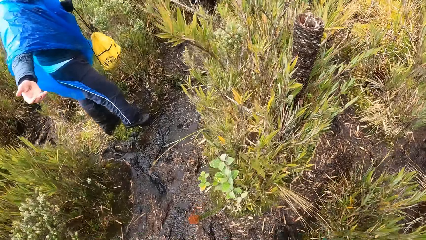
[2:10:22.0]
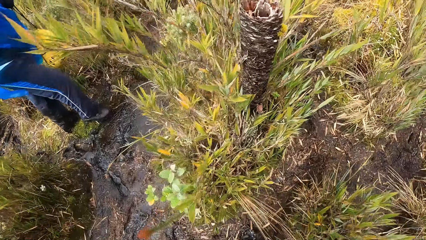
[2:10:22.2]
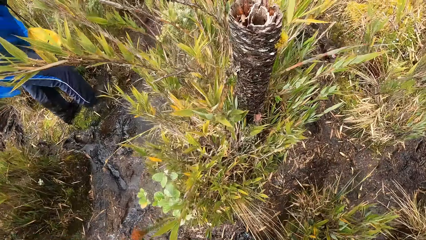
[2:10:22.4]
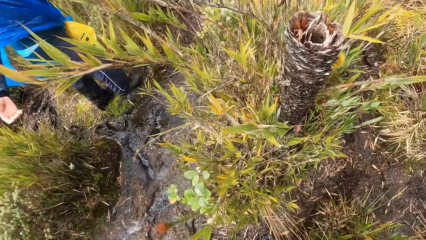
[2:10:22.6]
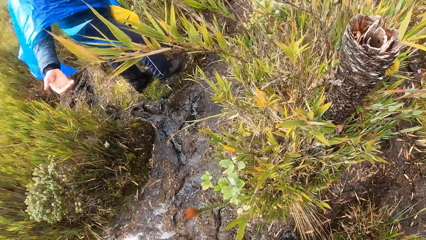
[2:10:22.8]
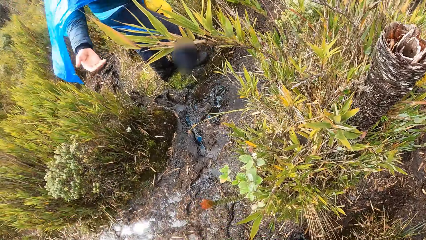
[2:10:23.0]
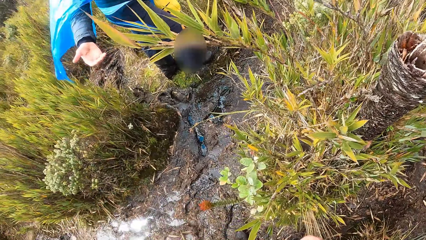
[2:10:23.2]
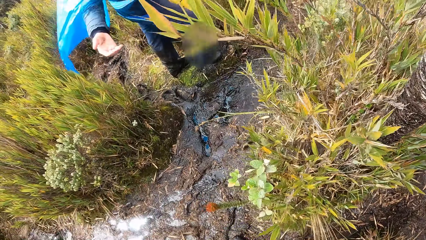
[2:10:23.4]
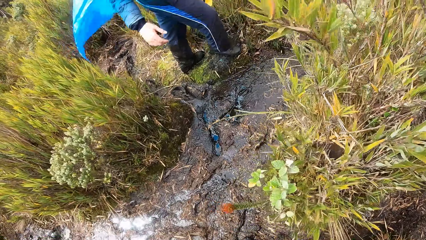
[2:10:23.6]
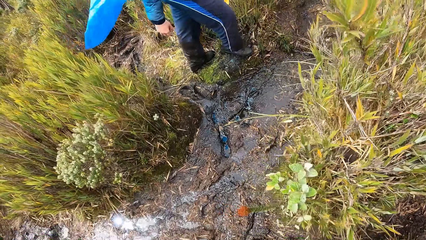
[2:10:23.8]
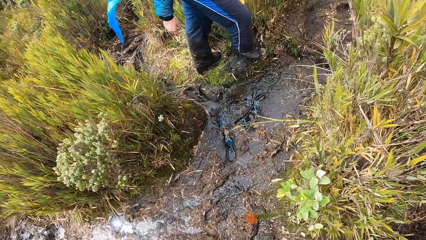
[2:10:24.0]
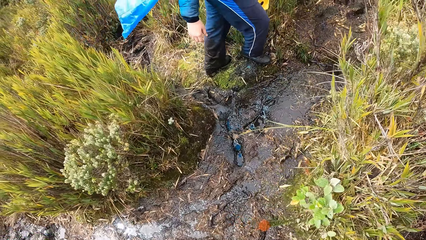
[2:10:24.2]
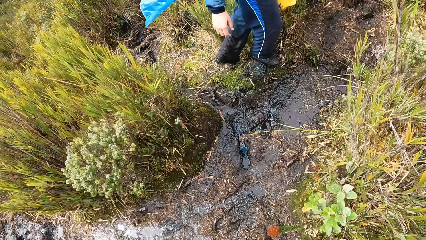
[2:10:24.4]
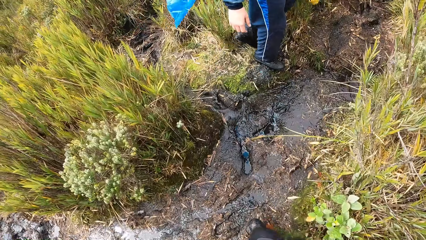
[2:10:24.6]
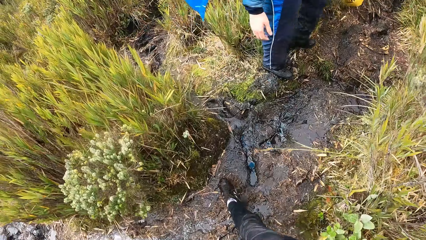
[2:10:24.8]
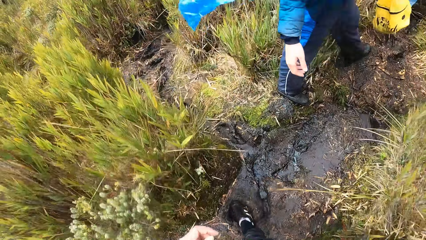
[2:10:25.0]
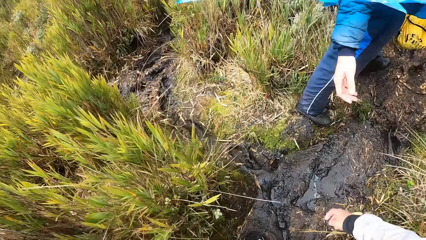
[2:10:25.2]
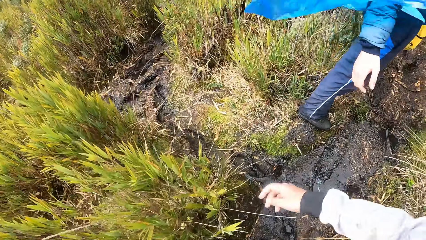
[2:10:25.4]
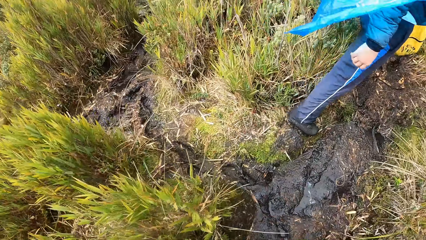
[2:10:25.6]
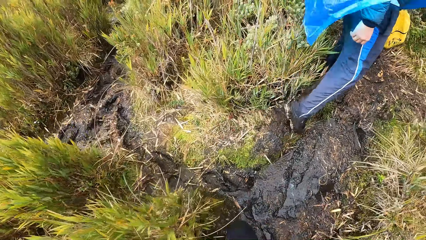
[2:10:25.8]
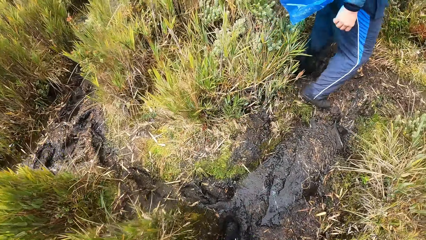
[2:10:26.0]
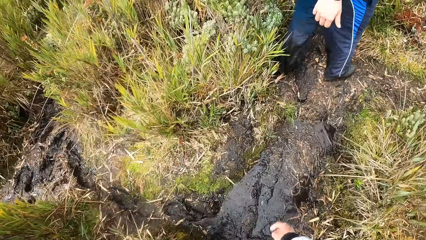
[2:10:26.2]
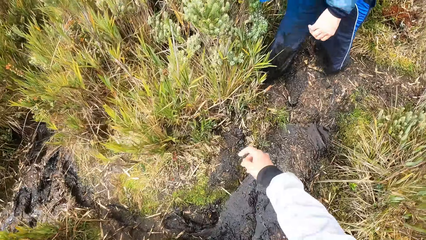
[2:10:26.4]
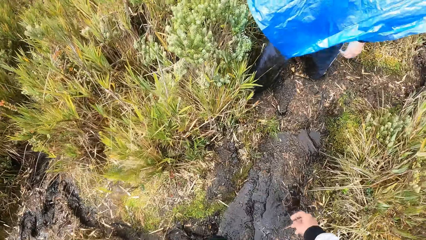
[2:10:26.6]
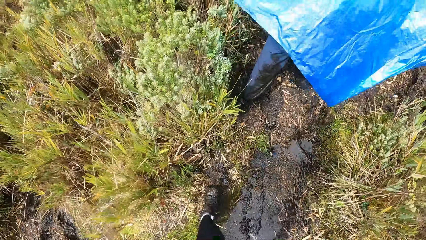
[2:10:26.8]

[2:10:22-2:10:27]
A person stretches the right hand.

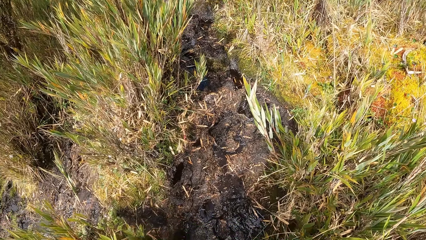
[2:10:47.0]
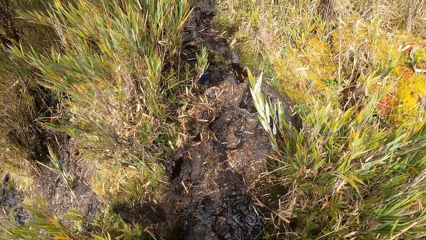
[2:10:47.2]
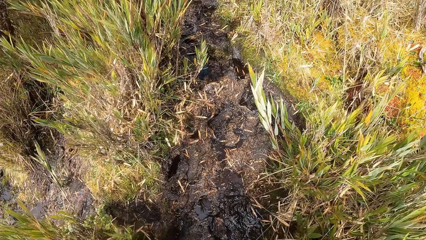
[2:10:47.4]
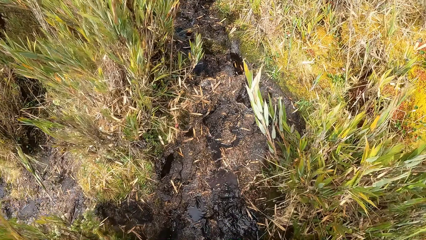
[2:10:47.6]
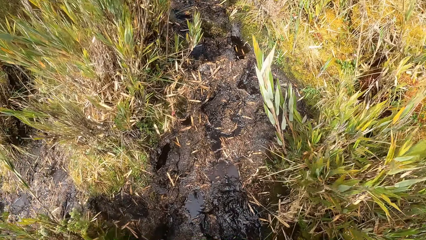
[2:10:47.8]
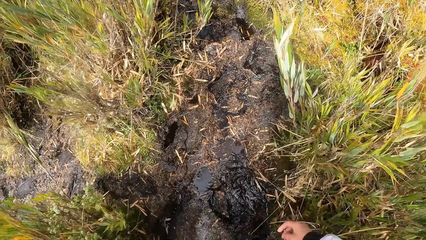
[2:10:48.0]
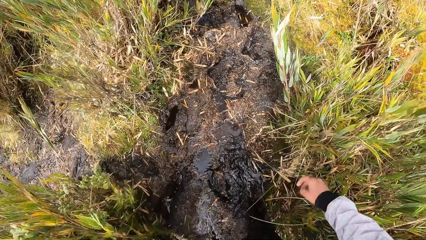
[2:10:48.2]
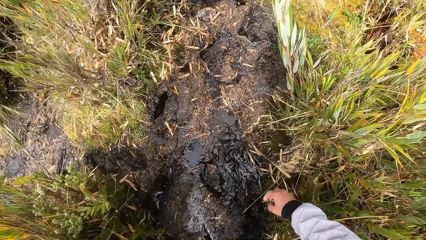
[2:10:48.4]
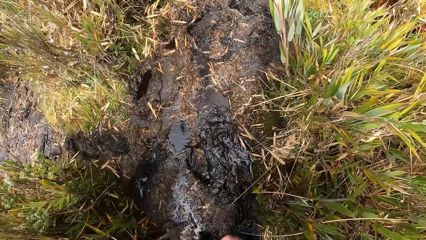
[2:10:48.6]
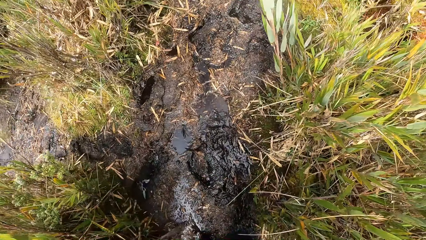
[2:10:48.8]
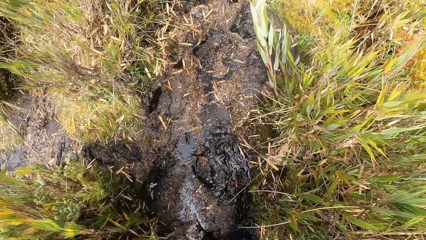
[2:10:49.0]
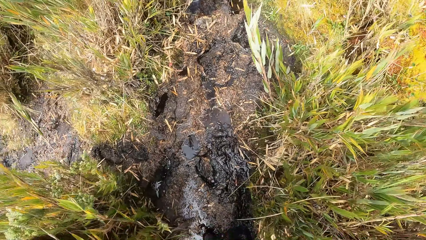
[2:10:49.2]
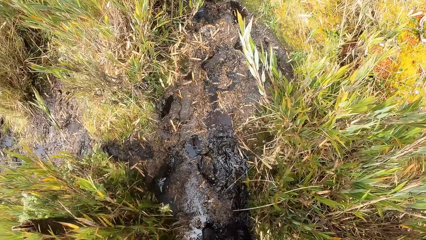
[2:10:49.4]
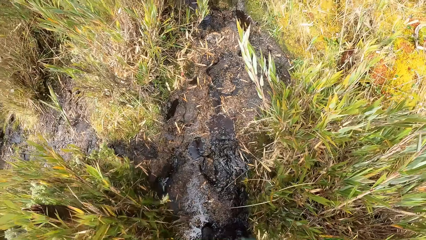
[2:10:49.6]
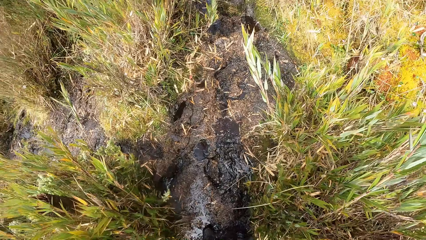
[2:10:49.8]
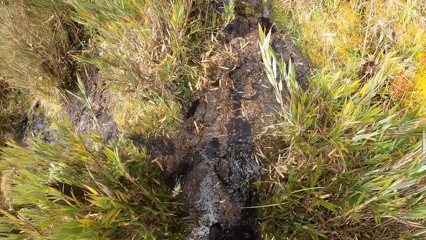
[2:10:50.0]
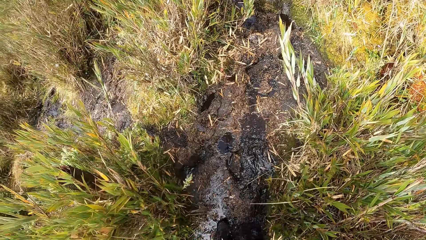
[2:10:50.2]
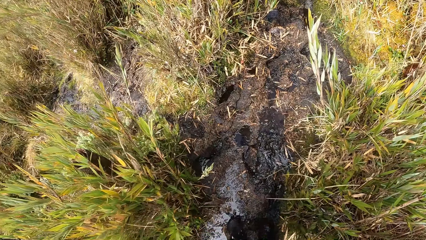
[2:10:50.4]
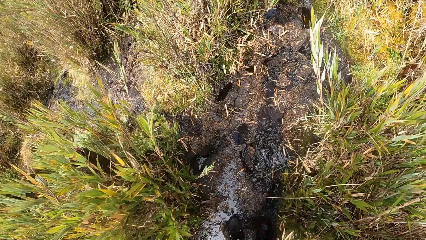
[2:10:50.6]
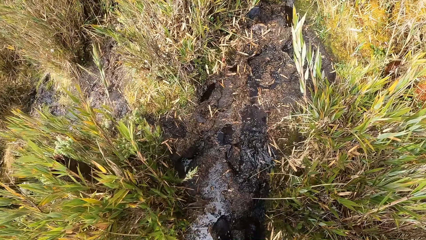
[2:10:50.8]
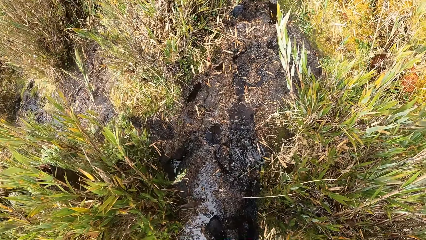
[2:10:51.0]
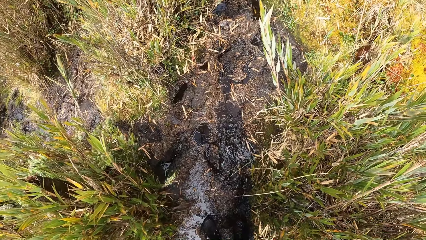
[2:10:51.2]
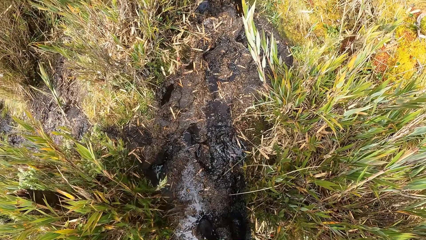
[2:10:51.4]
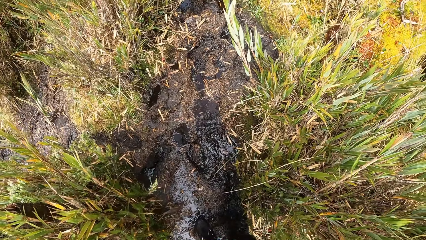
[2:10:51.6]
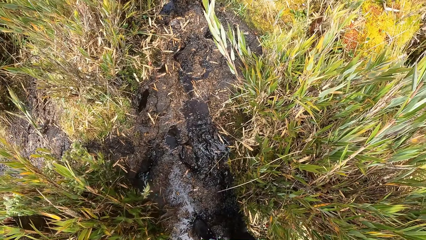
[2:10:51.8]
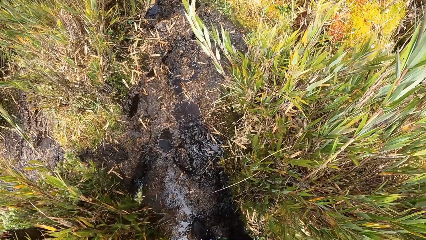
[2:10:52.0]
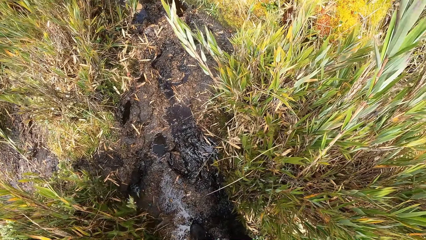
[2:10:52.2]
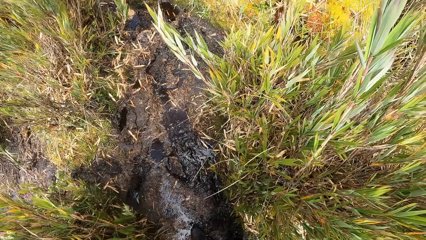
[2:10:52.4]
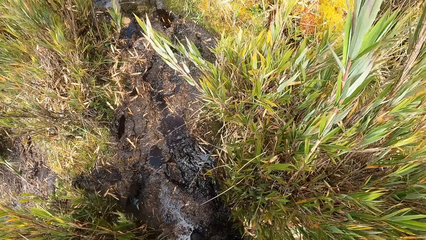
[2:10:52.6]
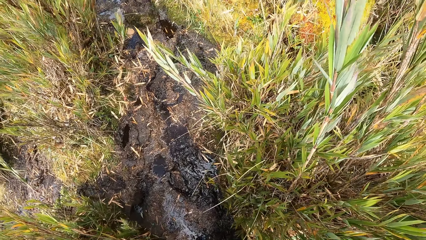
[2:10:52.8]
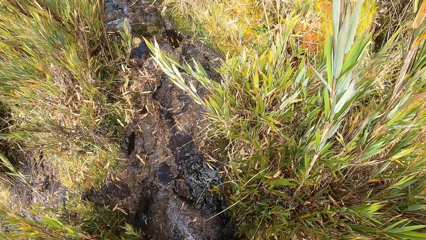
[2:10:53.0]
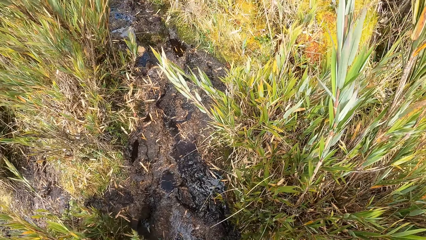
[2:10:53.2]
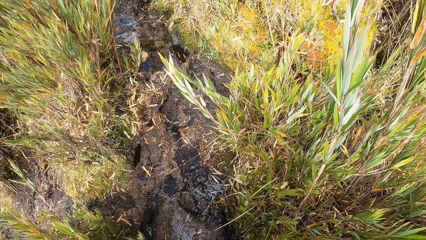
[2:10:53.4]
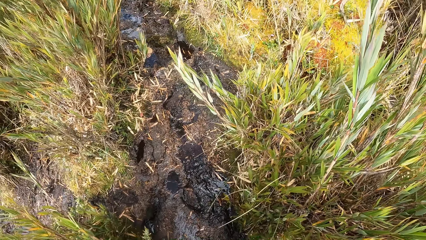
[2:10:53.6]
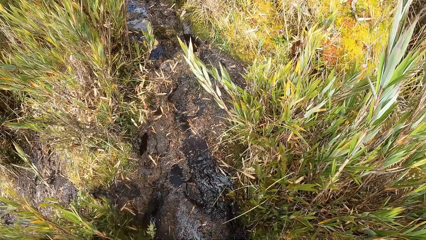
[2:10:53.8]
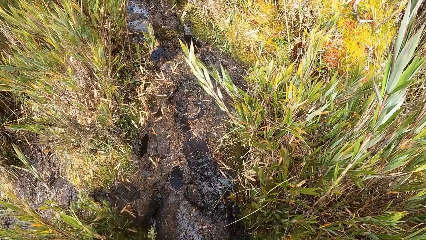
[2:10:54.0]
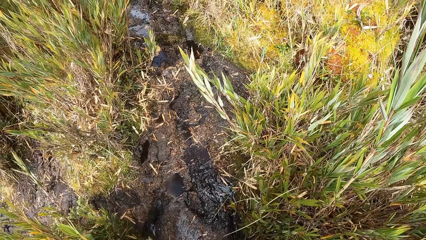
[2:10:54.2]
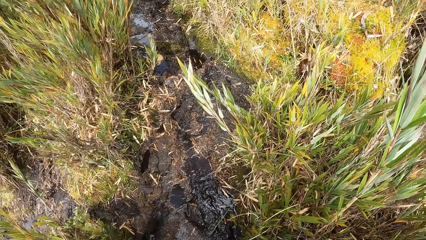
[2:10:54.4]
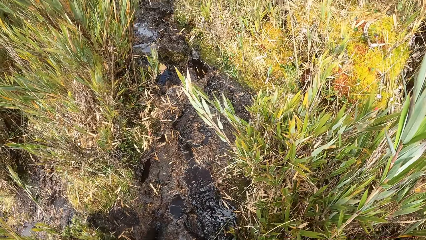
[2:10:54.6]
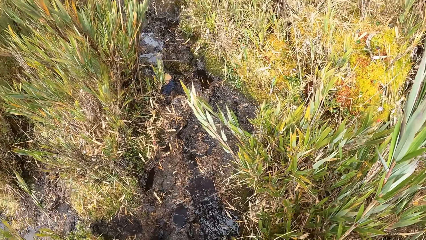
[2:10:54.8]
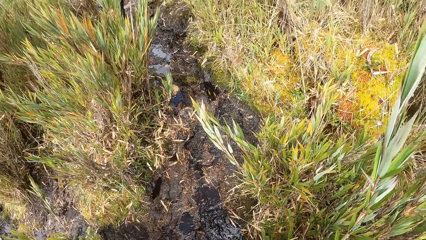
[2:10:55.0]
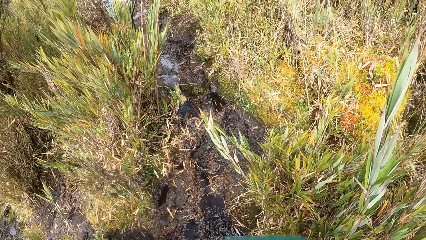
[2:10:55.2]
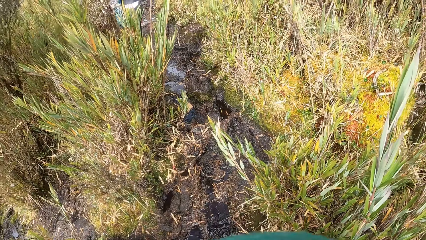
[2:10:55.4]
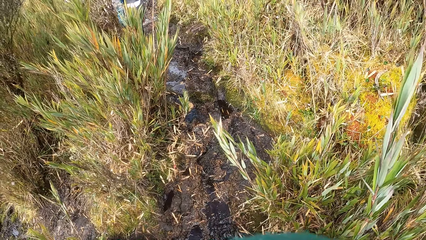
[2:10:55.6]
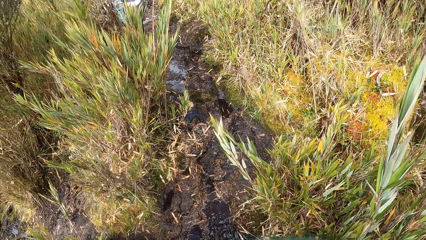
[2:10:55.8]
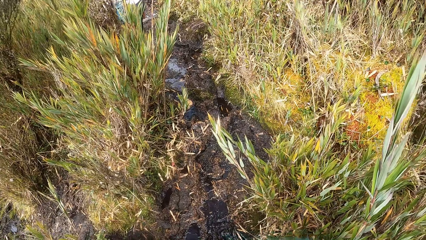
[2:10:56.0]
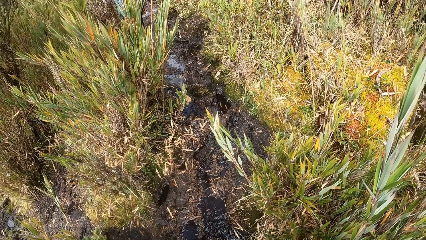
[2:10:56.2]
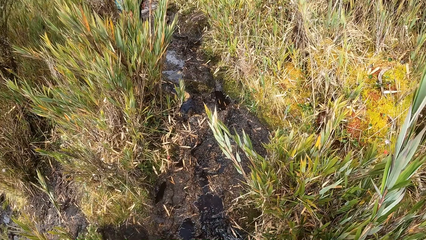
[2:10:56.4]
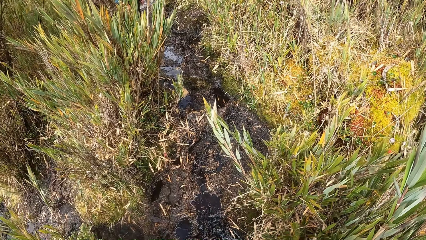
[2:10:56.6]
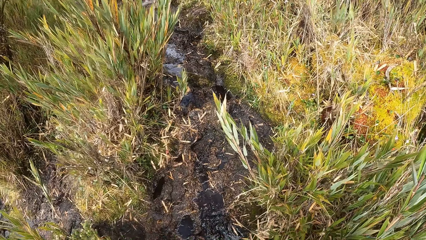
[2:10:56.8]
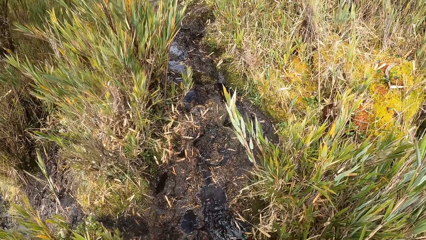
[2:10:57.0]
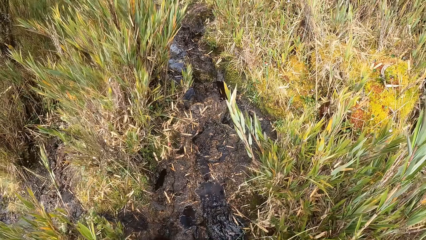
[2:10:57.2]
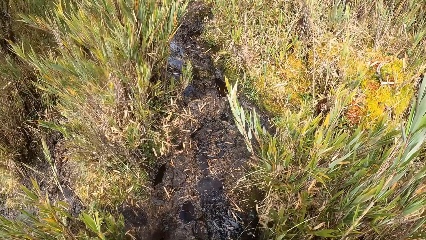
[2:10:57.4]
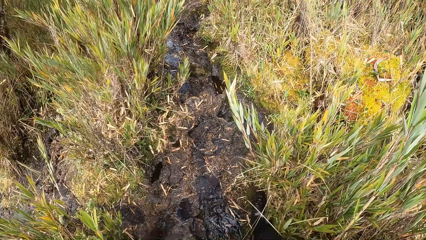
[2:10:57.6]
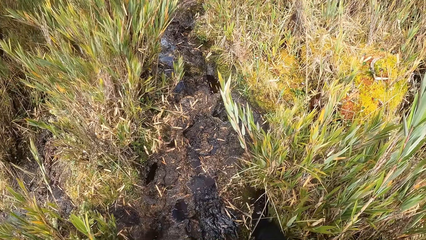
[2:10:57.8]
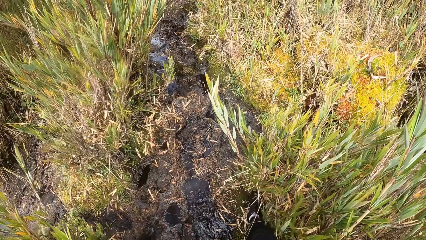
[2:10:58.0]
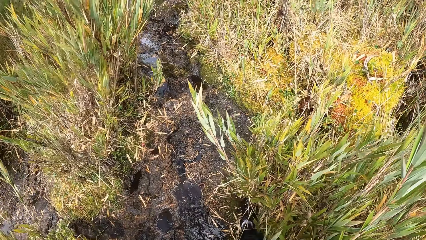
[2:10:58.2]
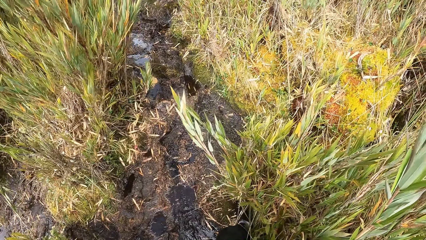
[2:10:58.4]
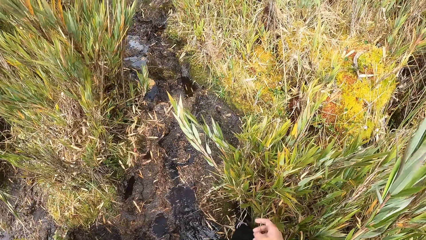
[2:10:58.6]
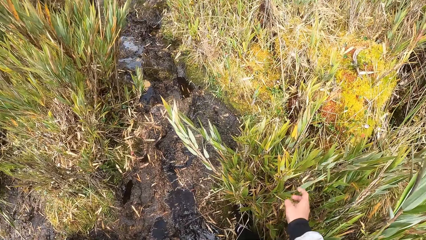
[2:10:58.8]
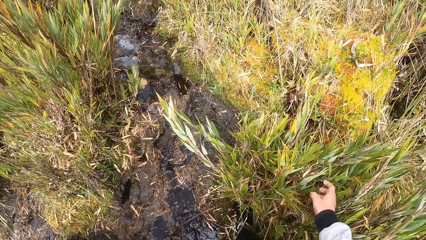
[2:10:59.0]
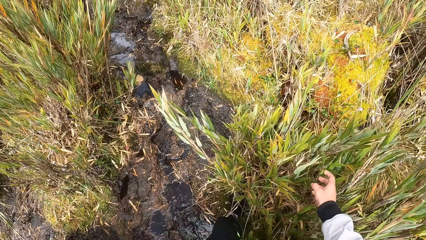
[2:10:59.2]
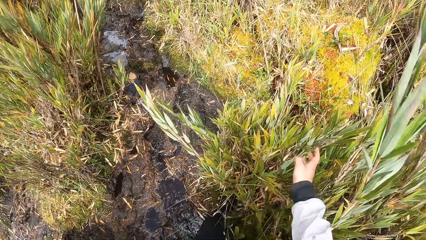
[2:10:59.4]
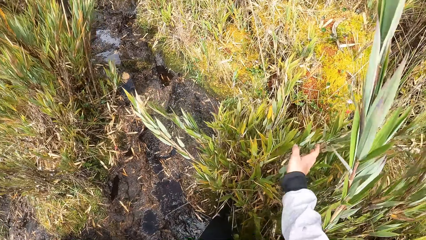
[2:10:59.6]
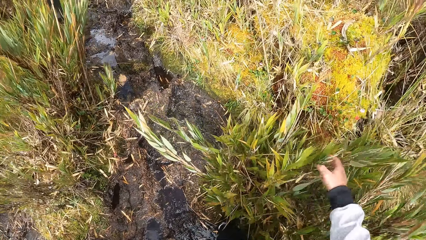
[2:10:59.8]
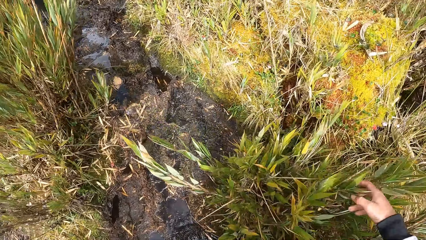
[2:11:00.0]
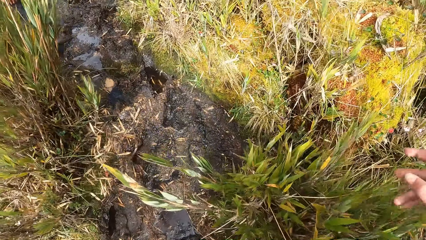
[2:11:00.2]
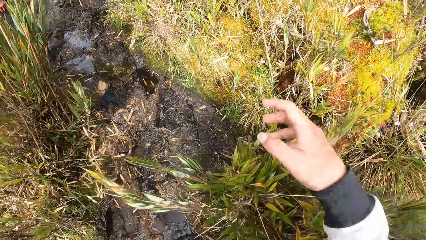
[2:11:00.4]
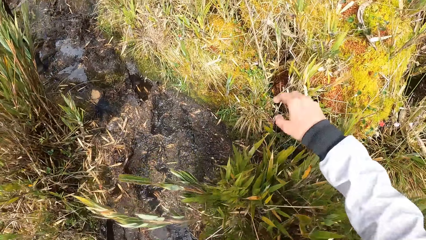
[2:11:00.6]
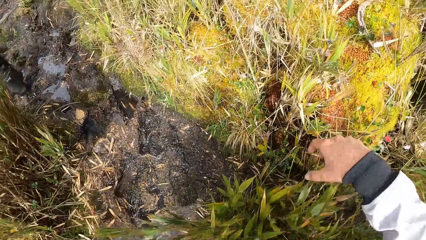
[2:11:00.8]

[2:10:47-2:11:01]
The camera wearer moves a hand. She looks around the vegetation. She walks through the vegetation. She touches a plant with her right hand.
